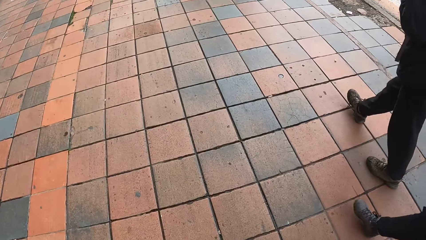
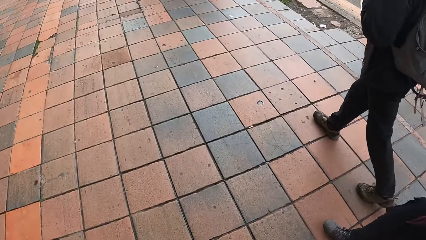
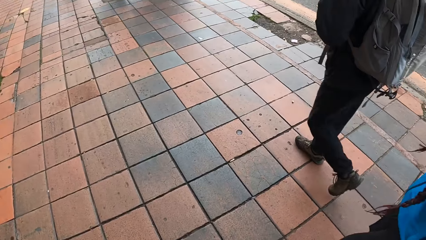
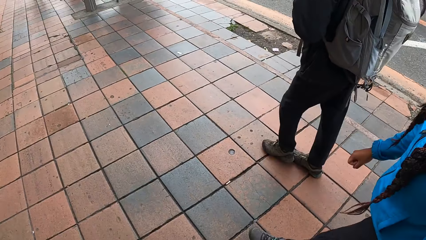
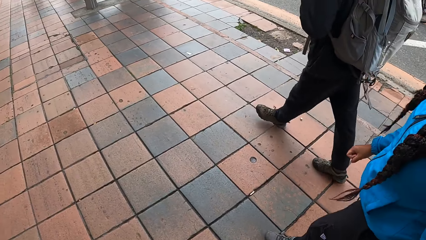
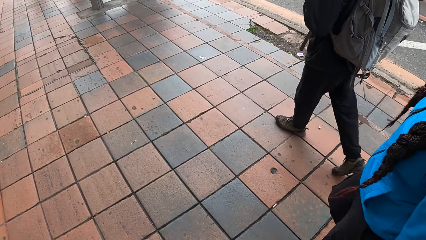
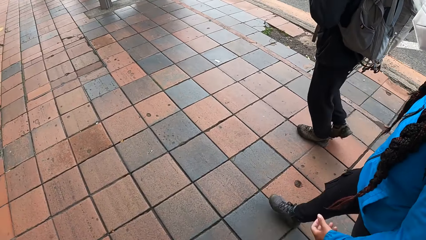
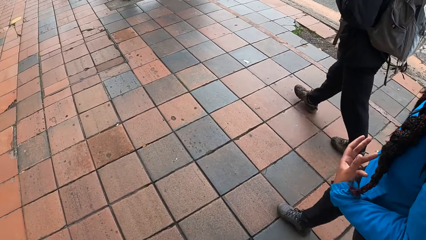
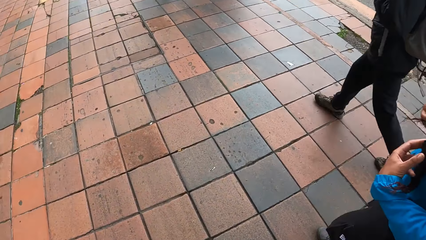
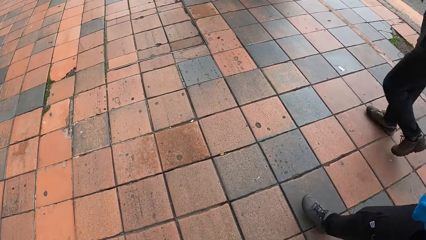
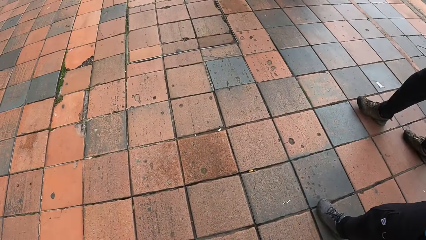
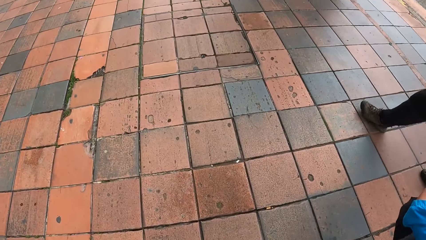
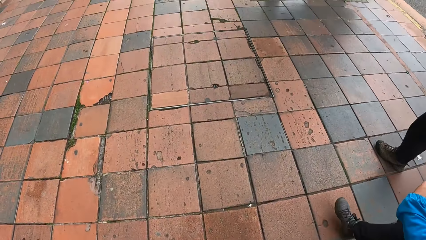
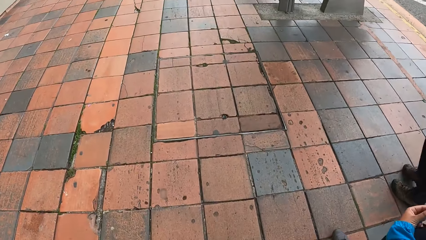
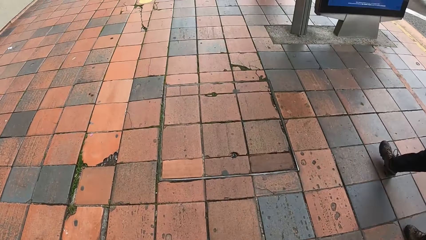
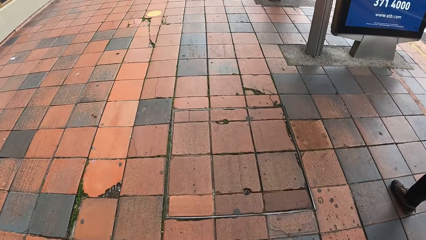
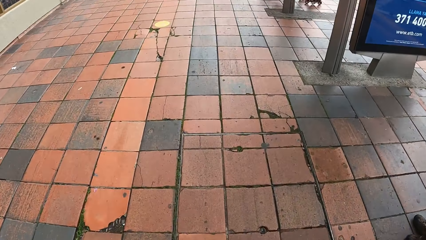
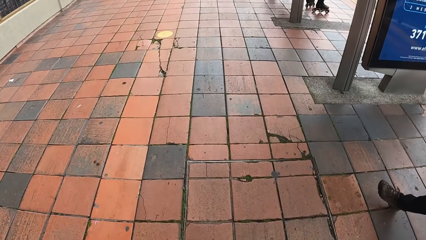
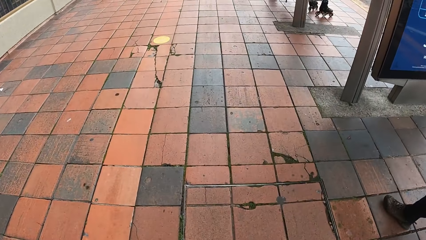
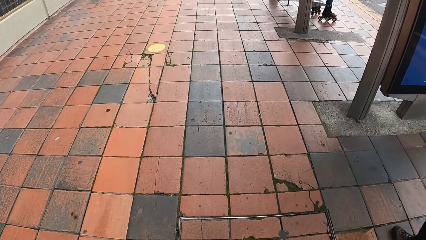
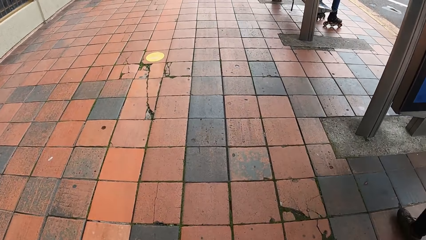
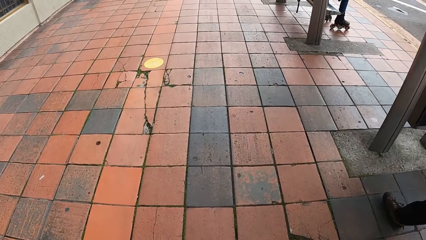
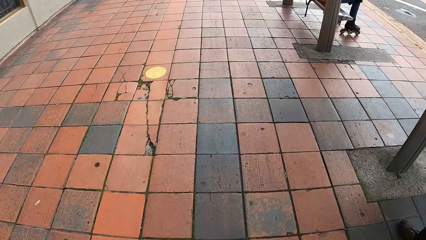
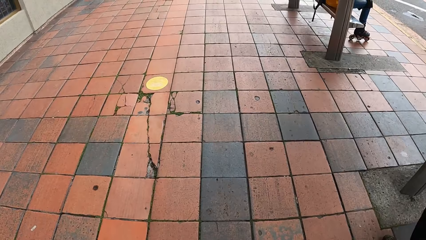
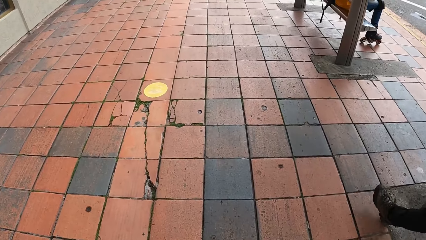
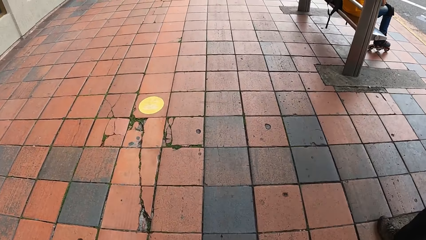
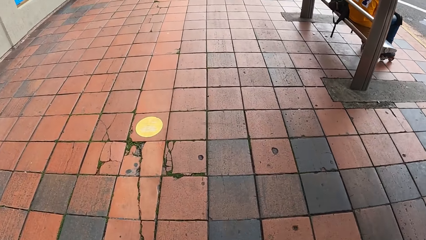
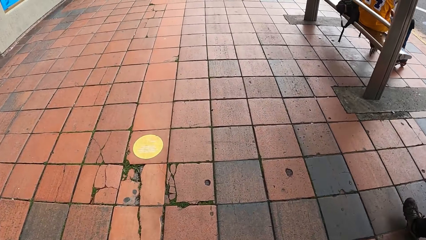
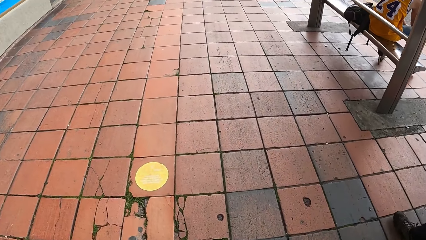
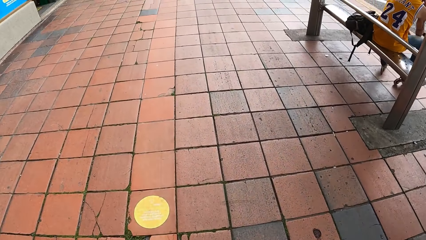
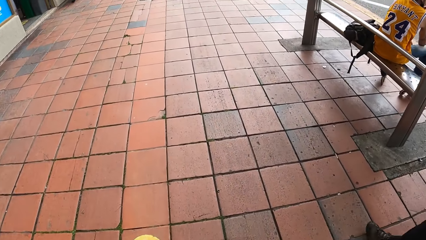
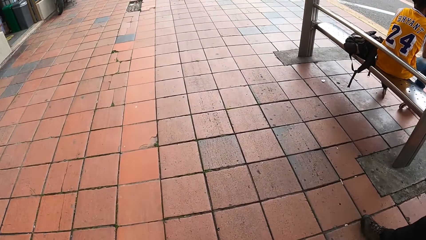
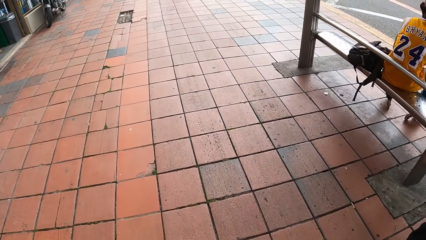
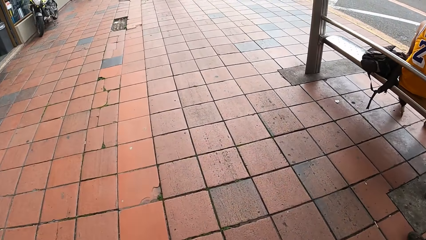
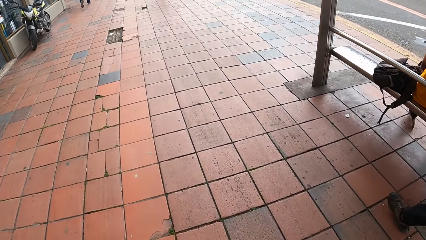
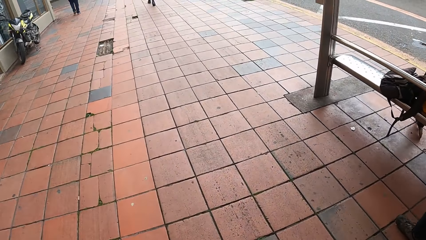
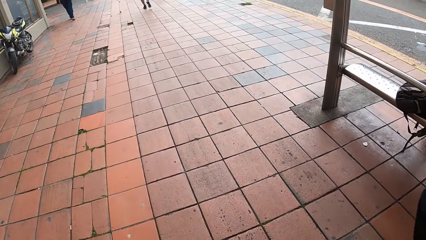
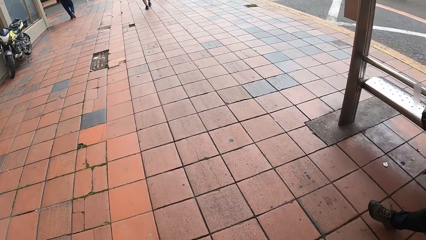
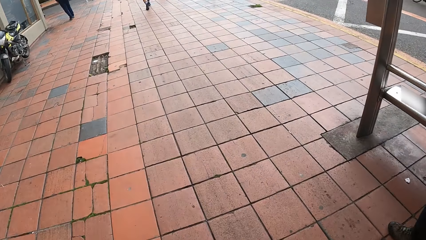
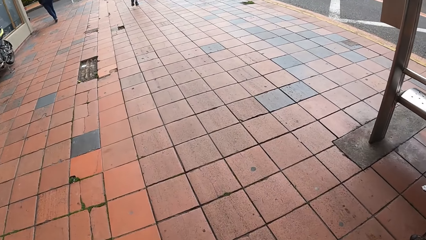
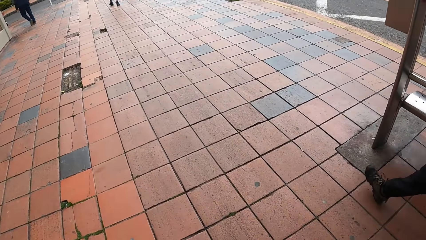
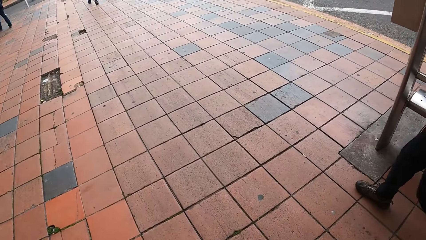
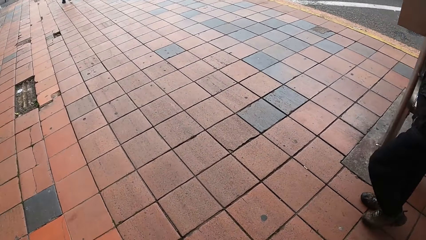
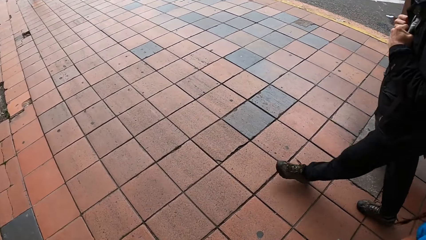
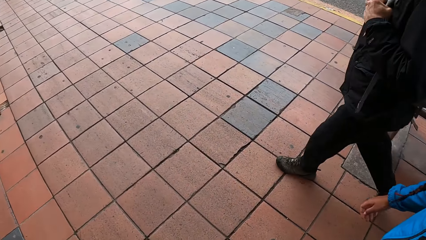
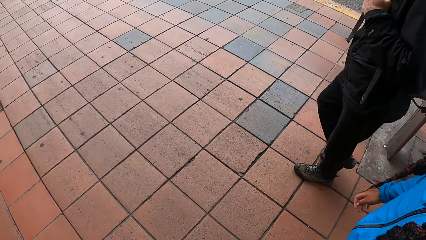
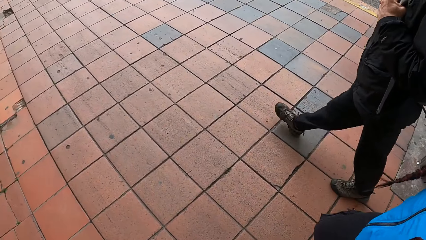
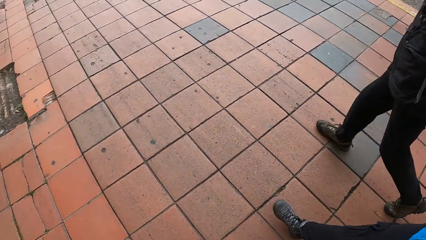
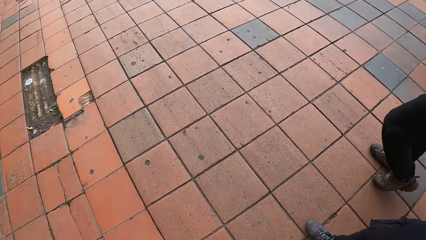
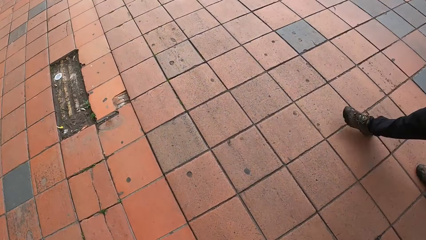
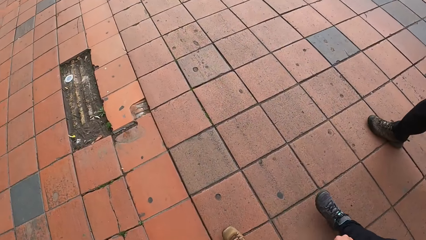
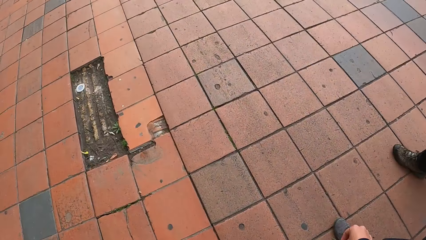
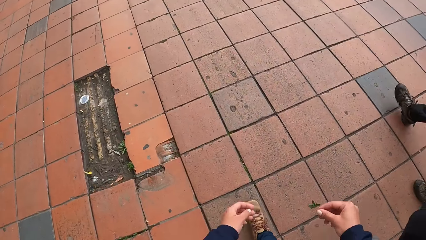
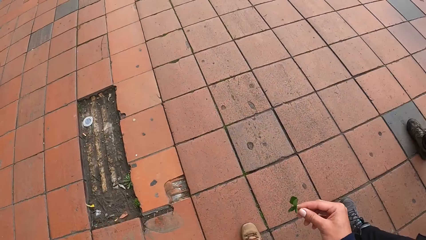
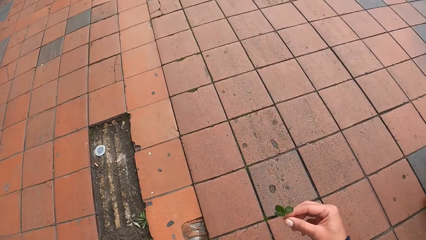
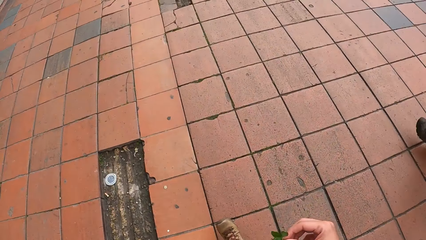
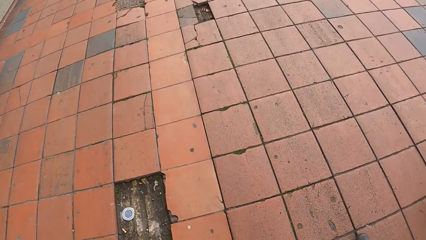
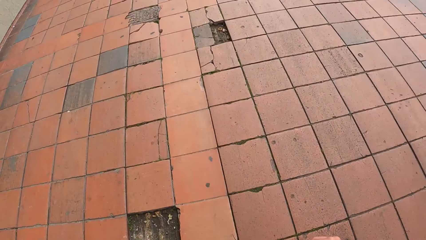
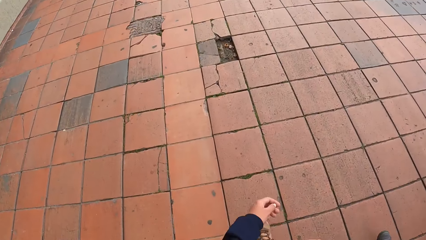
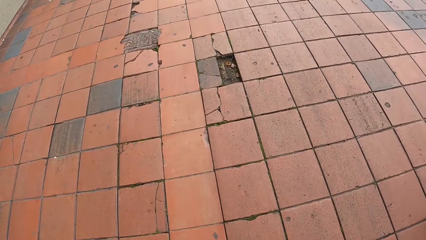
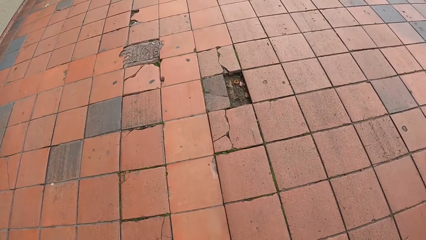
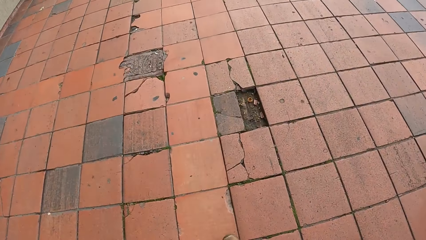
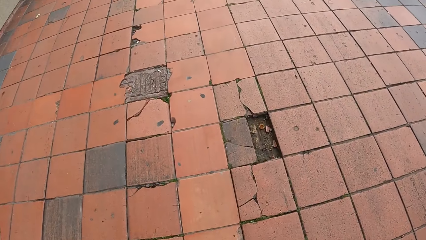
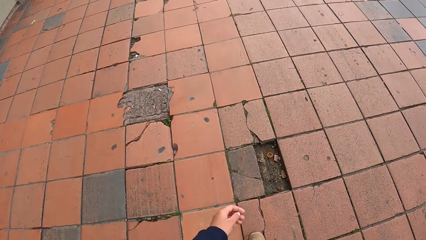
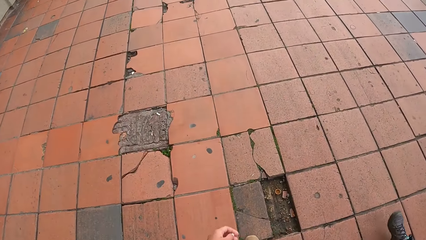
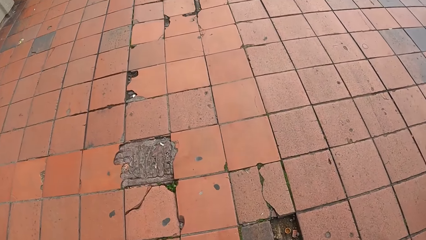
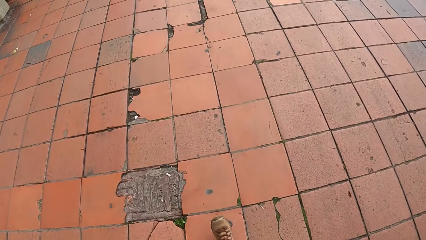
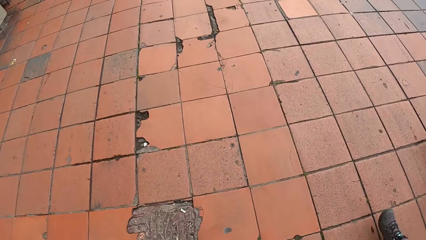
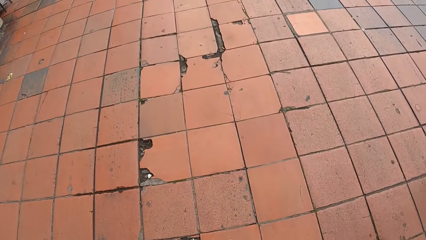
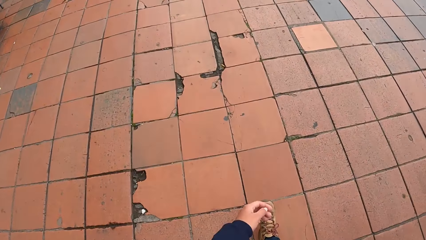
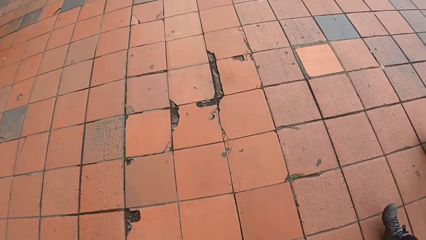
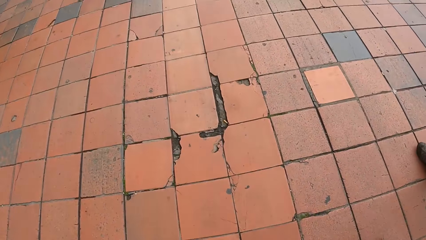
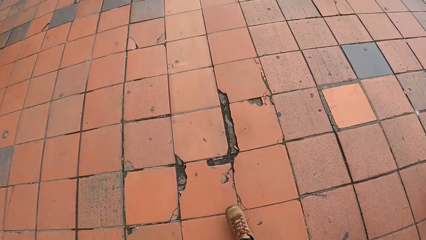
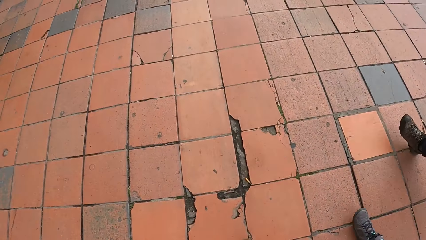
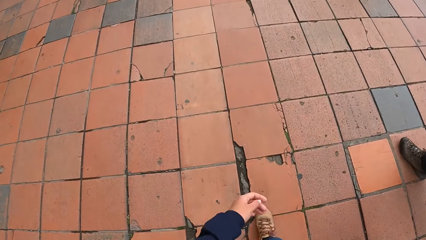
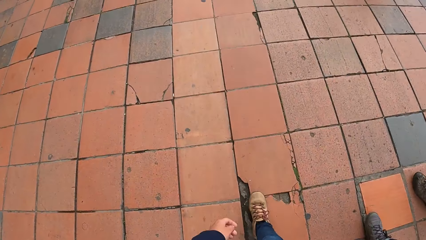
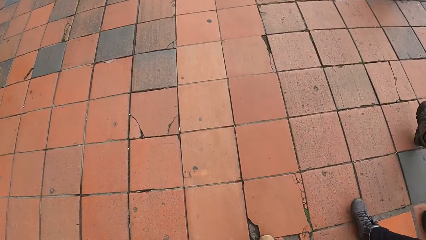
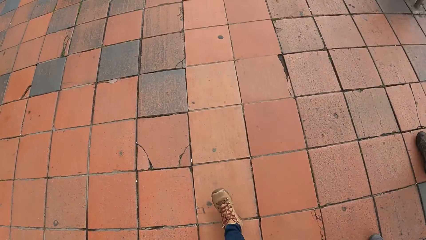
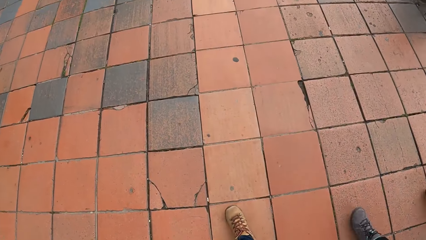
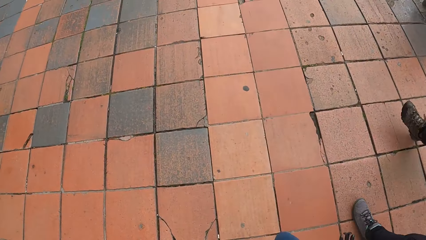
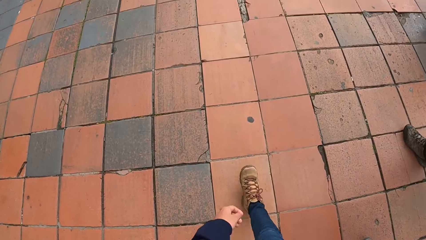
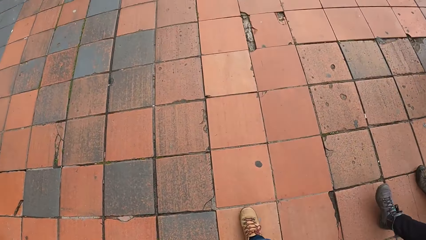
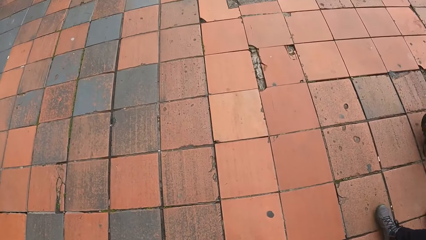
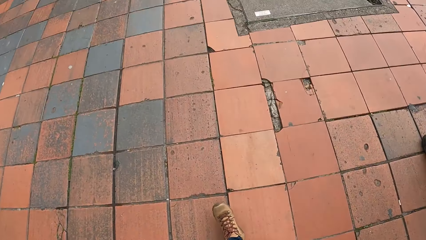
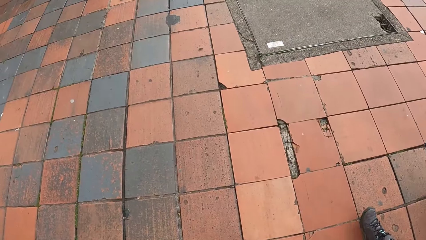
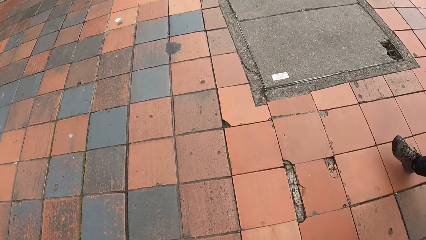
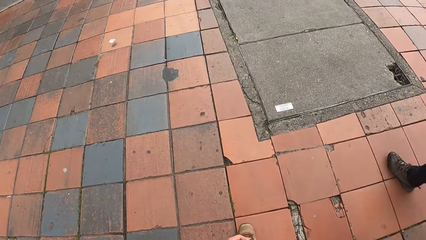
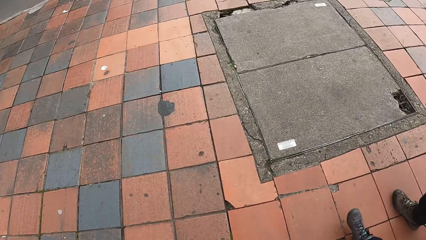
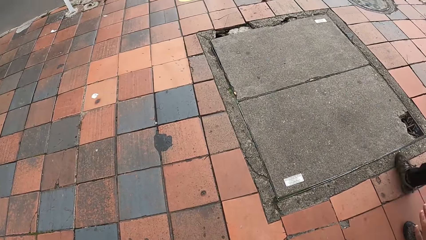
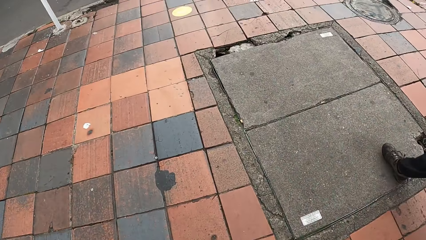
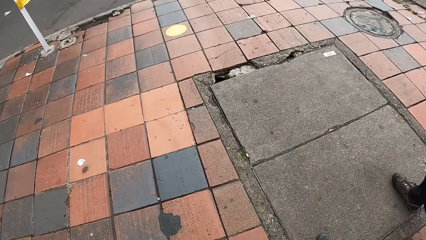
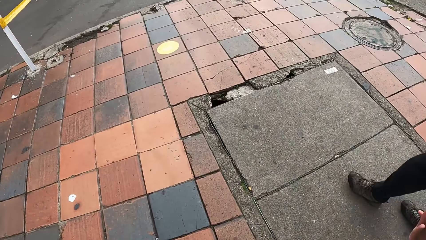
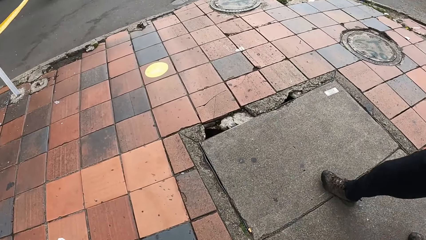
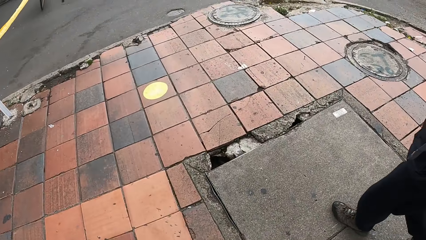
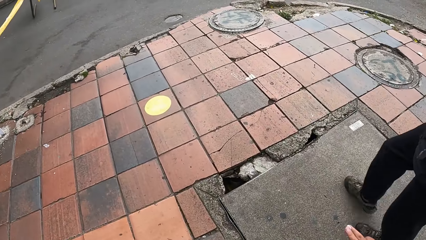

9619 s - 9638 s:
The camera wearer moves the hand. They walk around.
